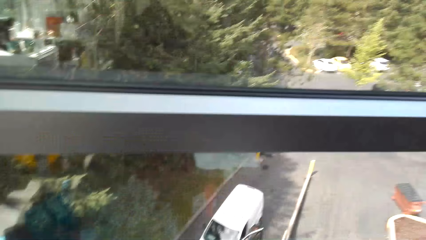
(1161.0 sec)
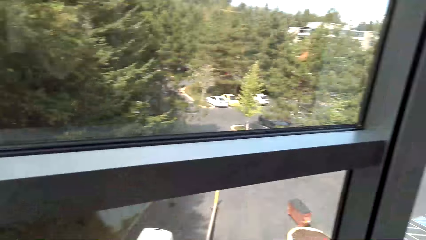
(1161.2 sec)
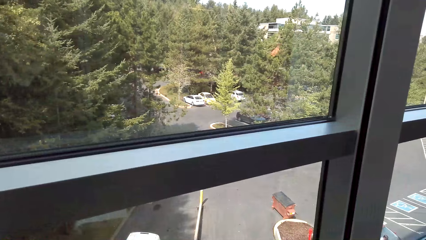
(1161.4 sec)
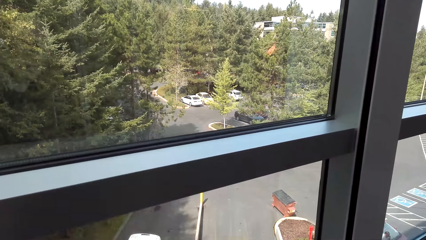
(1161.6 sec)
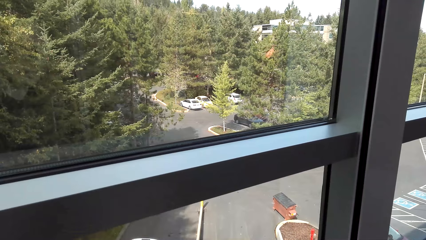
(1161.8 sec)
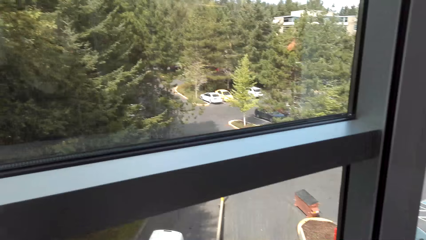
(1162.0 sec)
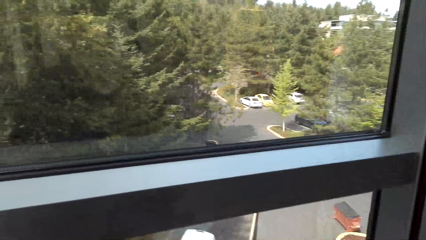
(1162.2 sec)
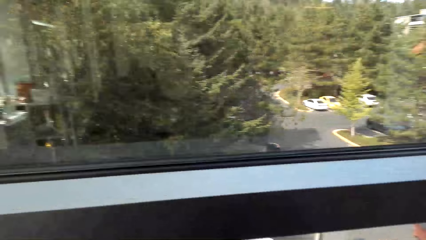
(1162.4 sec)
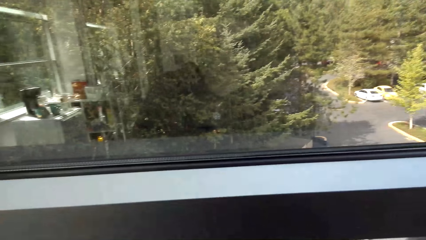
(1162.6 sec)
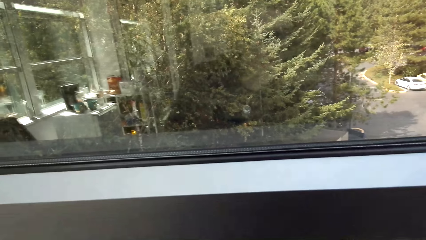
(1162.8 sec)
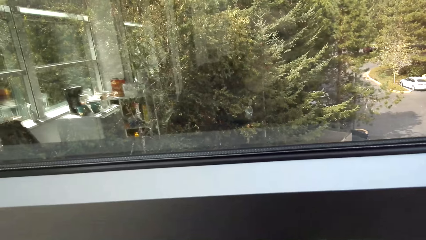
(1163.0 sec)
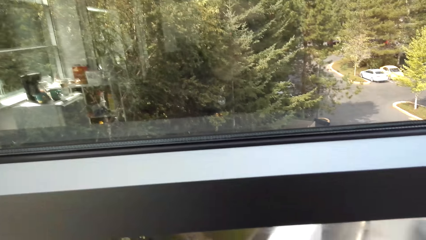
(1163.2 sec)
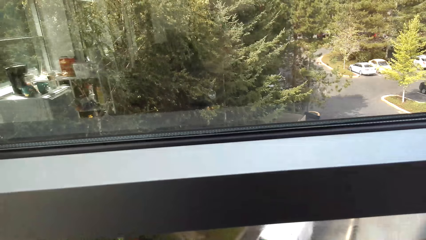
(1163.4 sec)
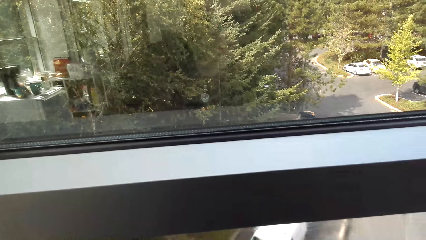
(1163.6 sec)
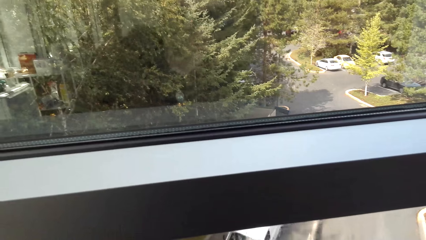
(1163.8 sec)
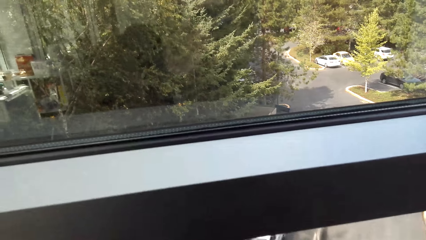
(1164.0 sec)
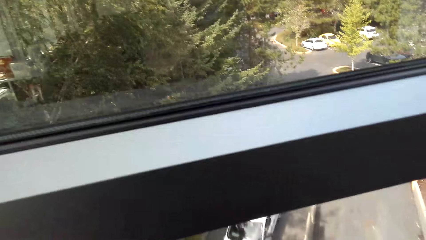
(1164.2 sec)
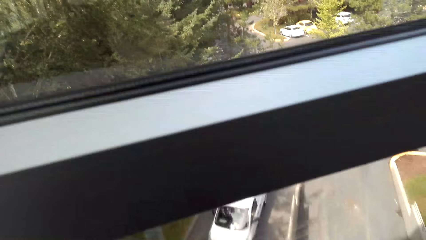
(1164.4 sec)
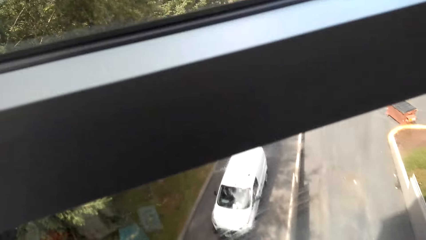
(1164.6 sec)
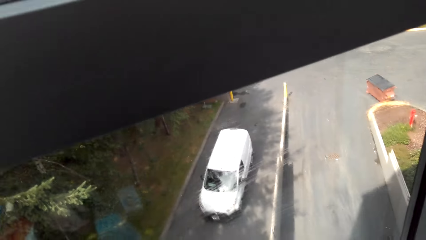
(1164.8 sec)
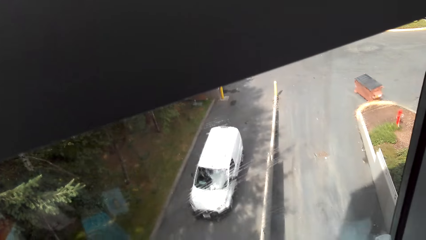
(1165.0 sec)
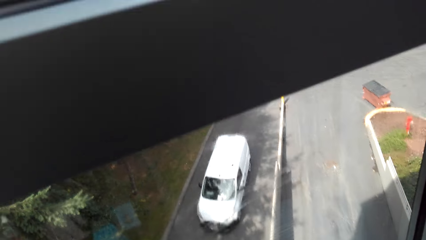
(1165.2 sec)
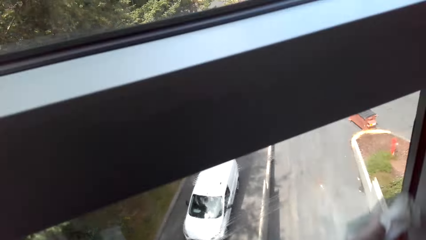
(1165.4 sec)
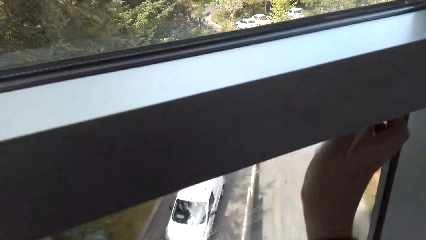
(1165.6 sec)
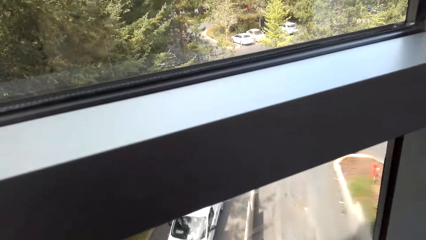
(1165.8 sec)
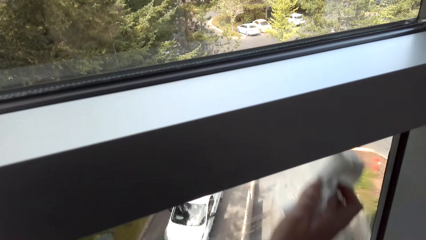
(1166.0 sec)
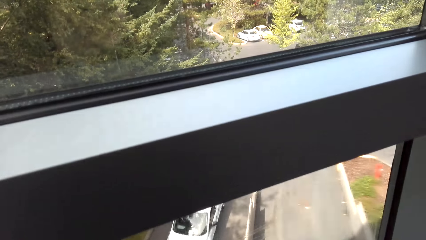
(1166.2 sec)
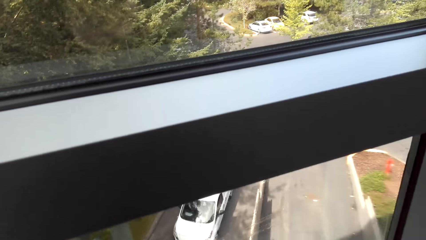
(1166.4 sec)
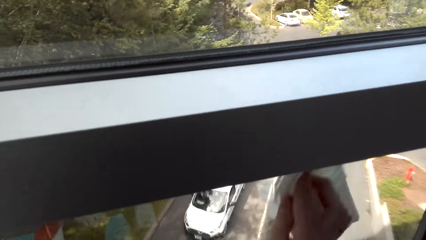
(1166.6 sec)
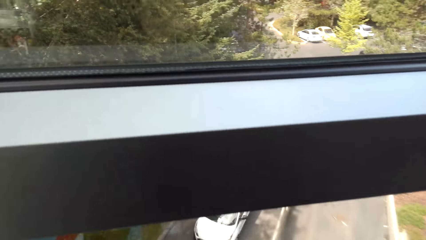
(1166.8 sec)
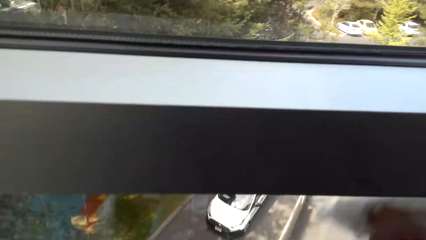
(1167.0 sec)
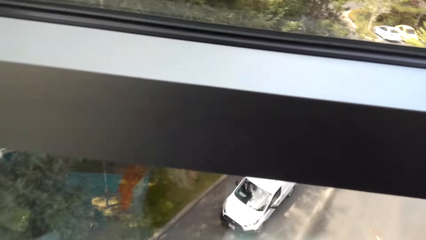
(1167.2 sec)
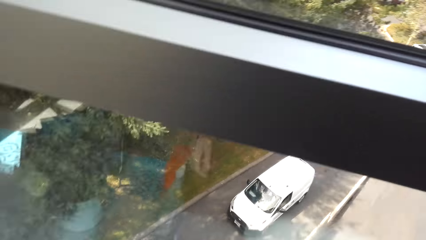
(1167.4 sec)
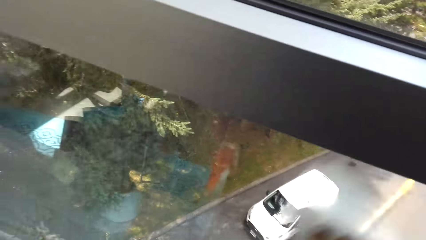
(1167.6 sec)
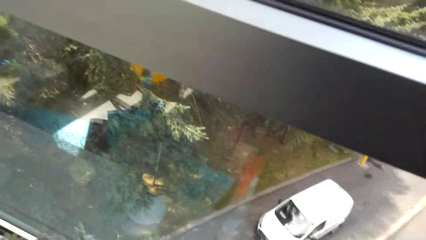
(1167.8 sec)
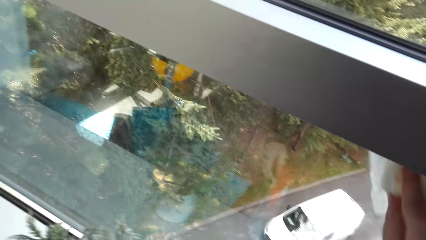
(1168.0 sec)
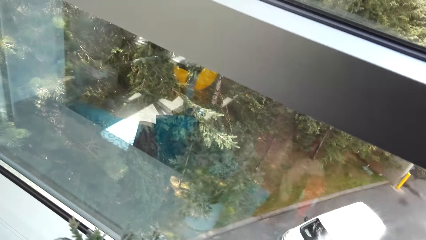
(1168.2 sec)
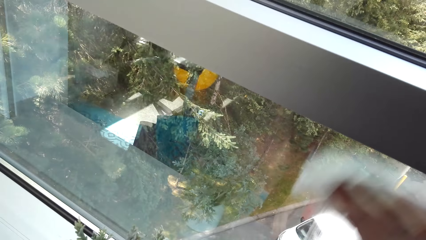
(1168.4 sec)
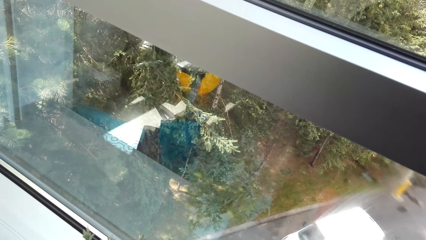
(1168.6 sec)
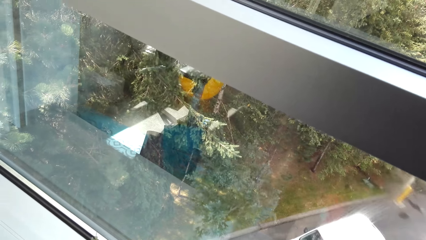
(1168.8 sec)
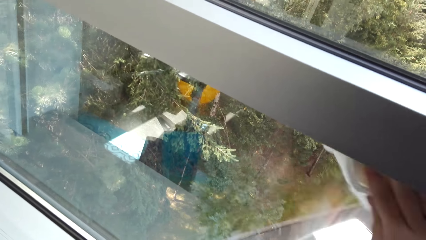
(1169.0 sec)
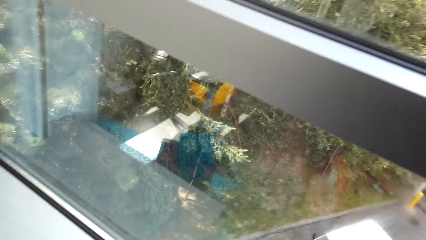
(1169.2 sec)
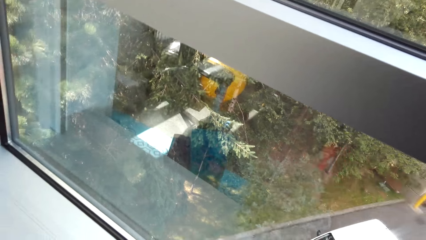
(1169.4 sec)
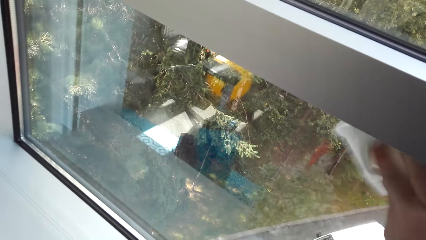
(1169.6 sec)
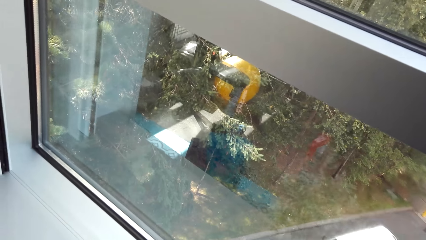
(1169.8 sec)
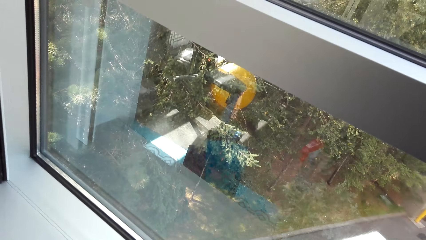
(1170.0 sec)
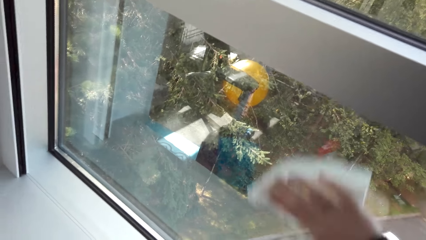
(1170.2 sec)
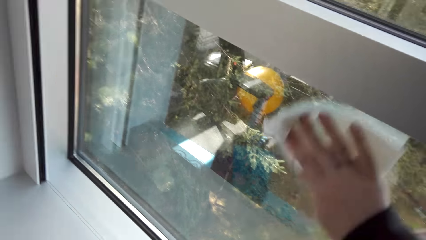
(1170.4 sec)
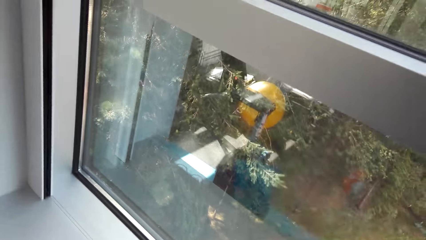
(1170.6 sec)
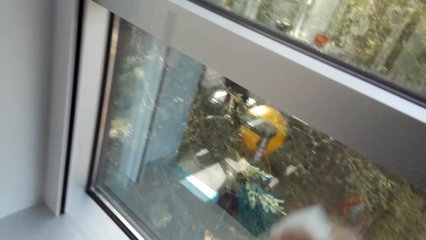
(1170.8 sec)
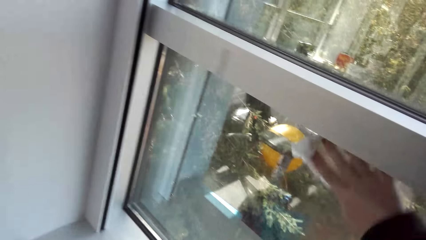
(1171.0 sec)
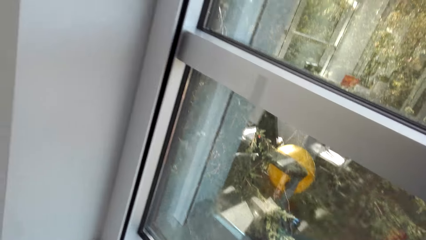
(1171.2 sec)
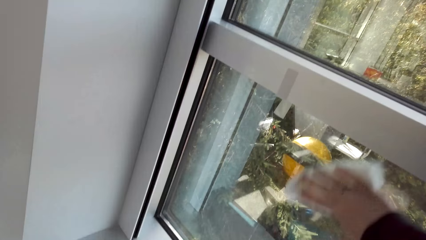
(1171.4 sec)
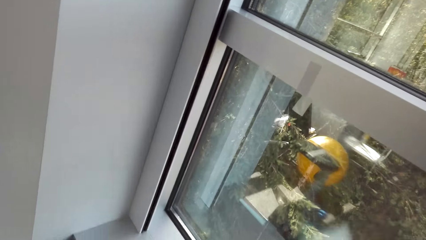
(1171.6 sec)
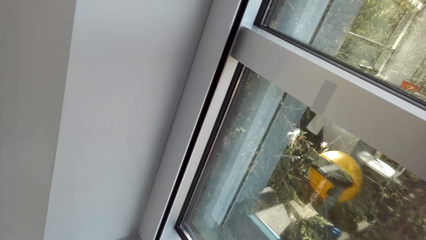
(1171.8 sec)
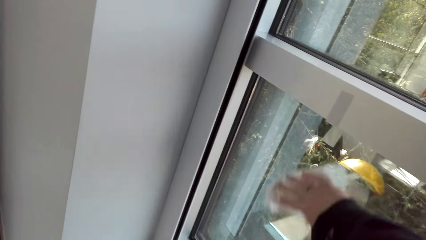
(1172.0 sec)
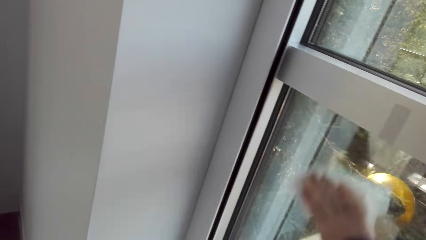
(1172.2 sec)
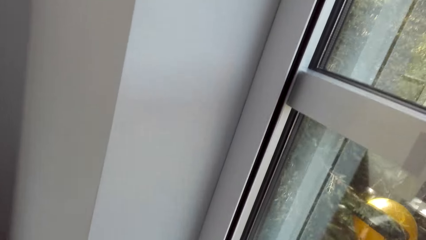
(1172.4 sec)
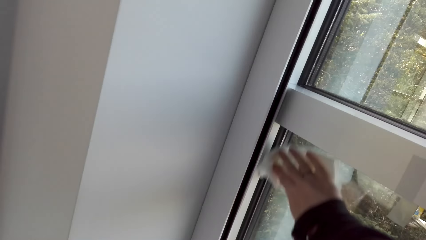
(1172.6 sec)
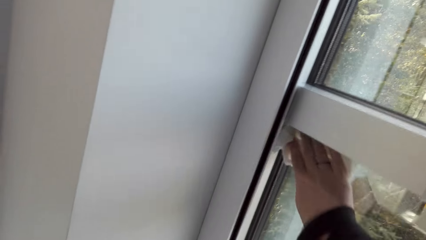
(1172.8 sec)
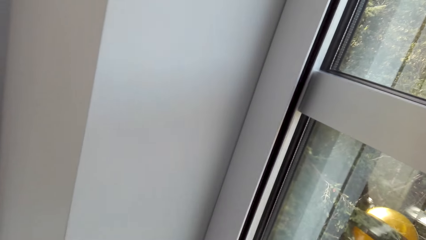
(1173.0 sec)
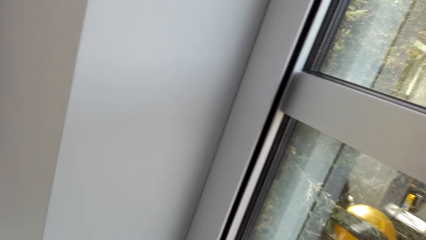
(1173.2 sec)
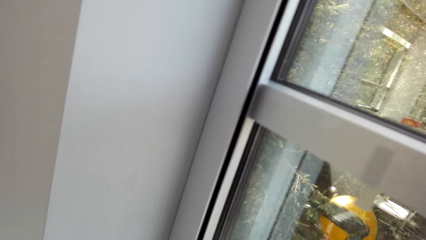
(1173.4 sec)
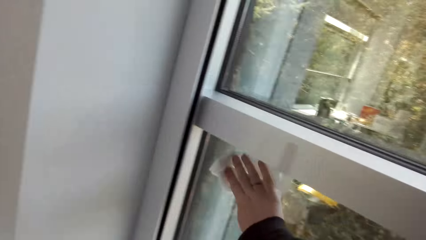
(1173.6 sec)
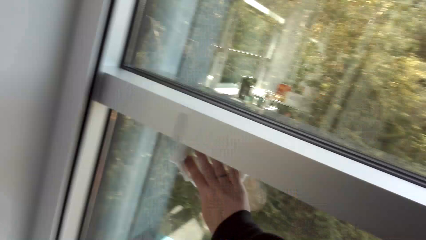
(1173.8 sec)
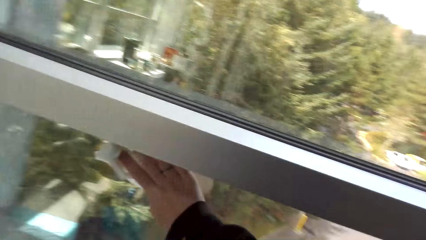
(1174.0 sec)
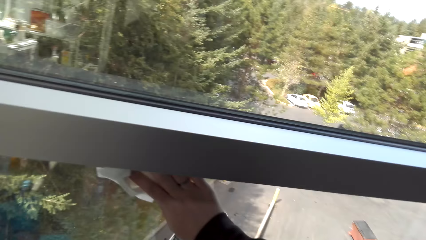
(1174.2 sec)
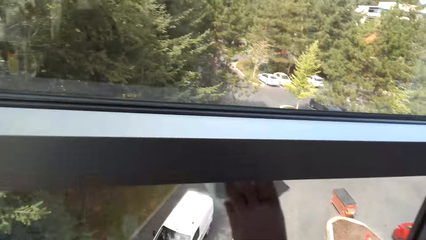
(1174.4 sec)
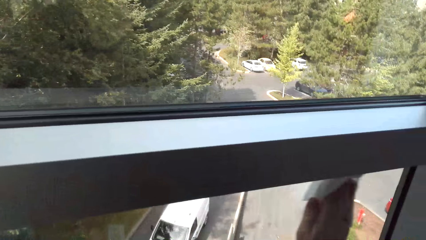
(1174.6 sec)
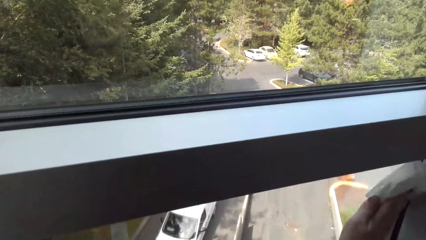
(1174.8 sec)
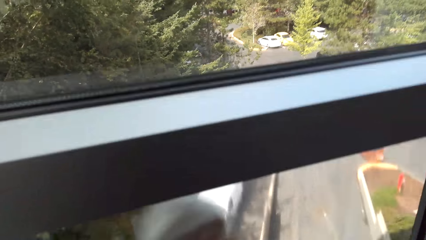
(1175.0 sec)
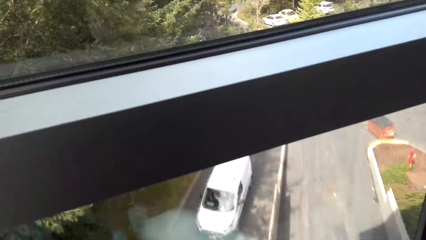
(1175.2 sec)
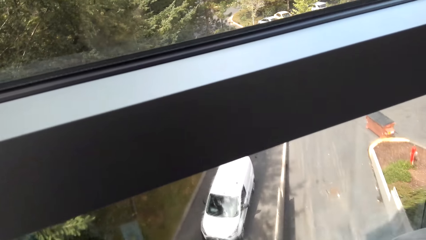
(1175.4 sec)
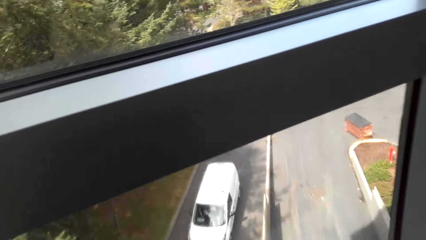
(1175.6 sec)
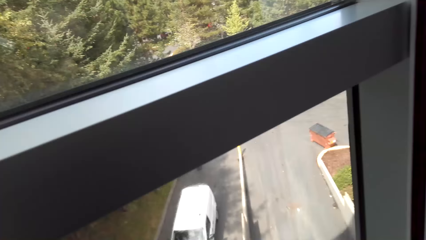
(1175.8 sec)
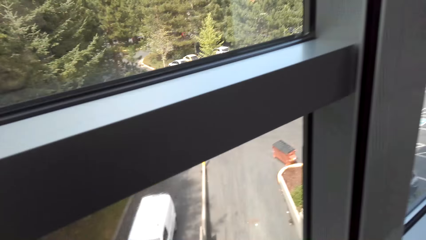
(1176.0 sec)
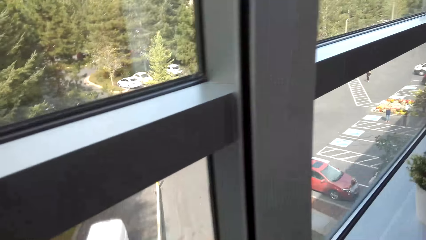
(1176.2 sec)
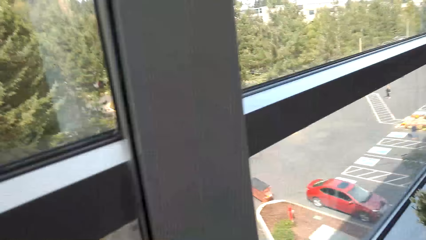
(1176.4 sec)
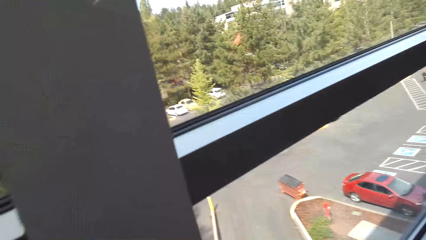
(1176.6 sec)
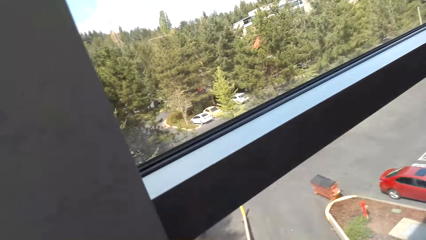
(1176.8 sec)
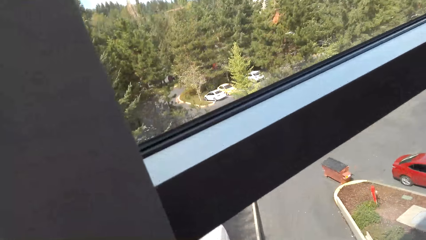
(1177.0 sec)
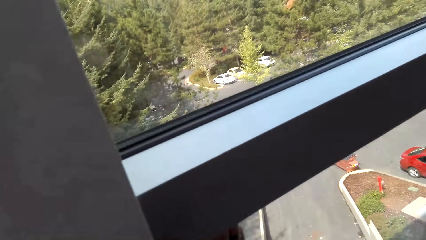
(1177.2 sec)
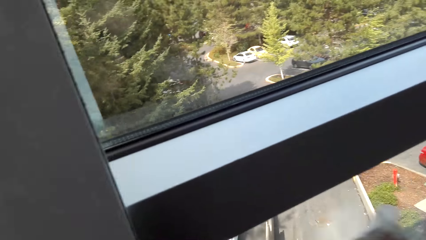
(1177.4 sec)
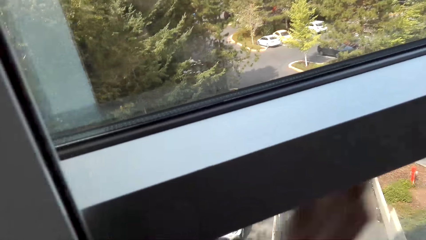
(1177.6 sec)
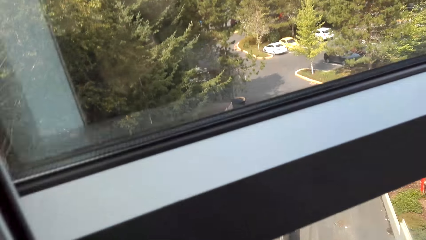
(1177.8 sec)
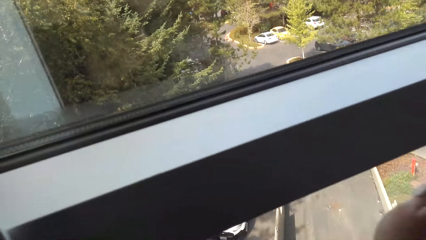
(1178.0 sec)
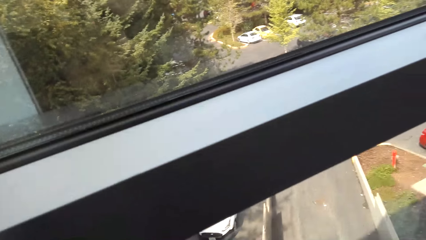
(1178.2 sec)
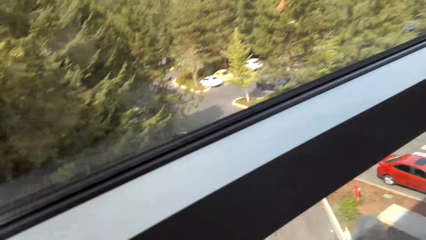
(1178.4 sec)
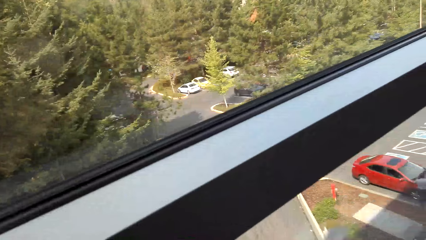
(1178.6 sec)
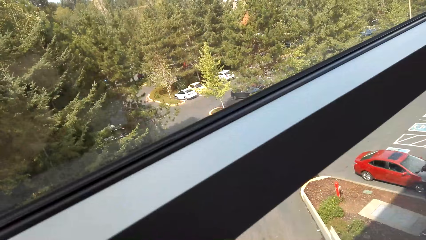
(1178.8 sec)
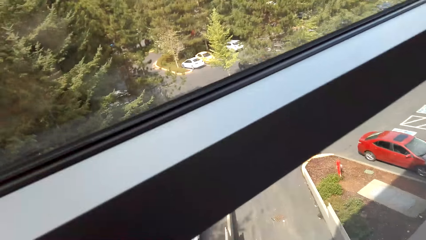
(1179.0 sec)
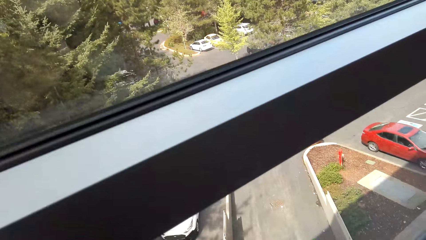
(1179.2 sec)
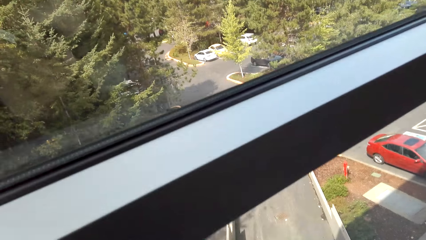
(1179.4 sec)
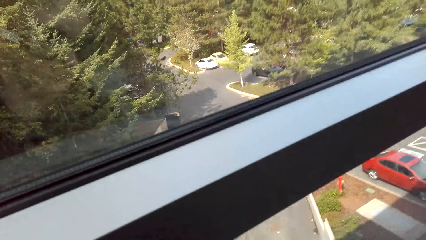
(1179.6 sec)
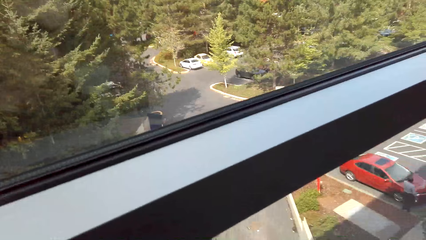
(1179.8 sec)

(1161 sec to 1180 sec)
The camera wearer stands by the window. They hold a paper towel. They converse with a person. They wipe the window with the paper towel.
